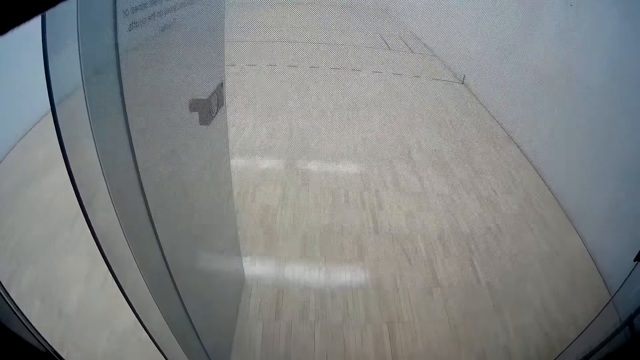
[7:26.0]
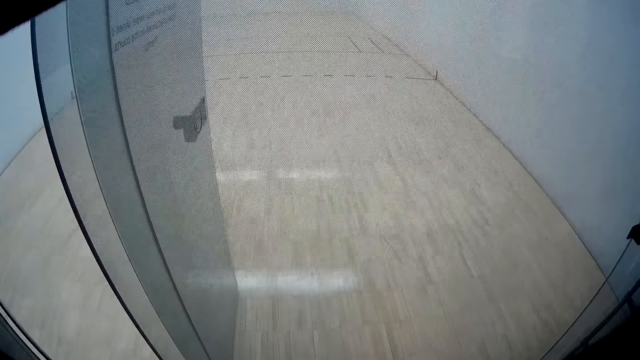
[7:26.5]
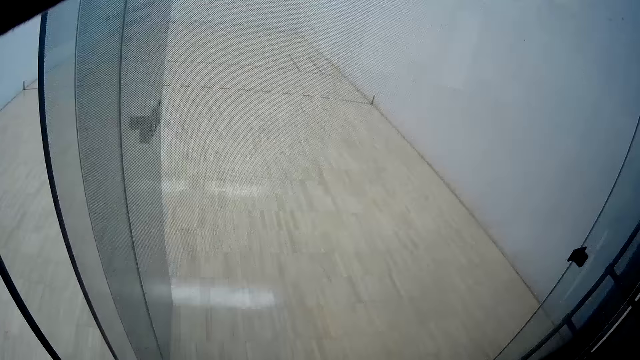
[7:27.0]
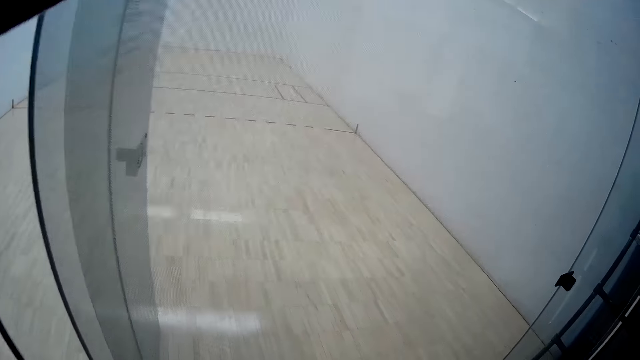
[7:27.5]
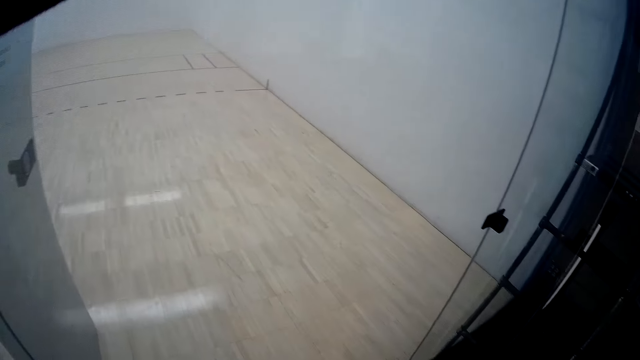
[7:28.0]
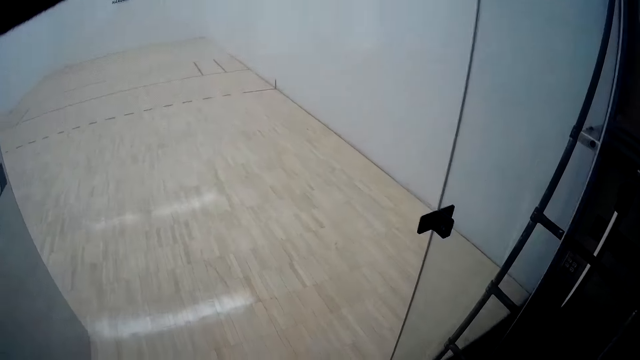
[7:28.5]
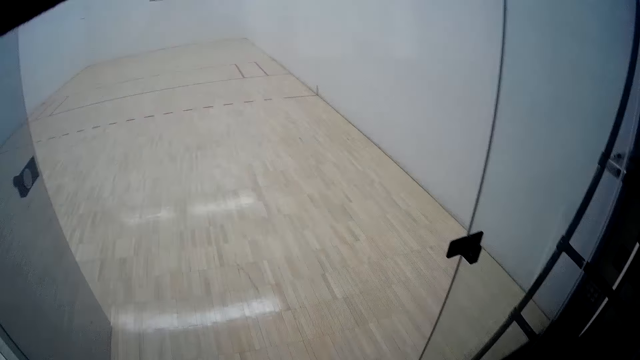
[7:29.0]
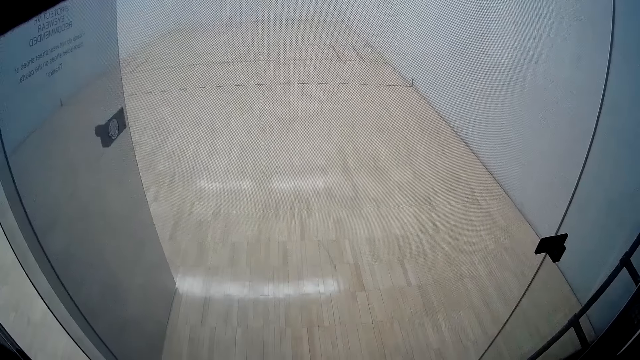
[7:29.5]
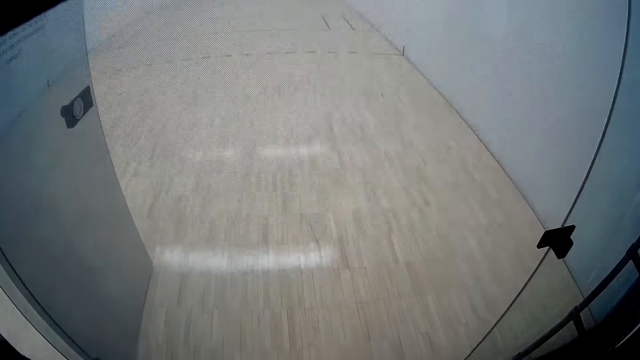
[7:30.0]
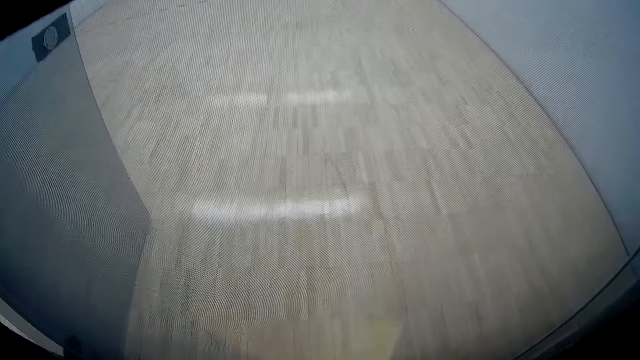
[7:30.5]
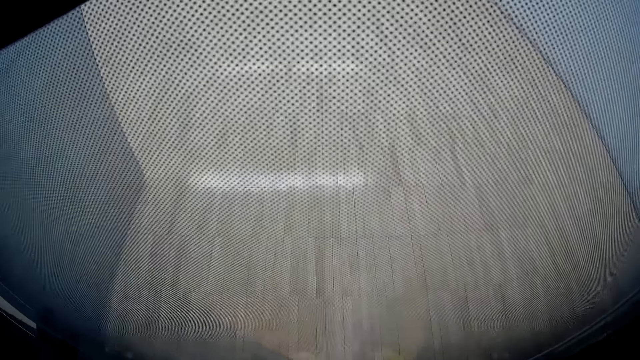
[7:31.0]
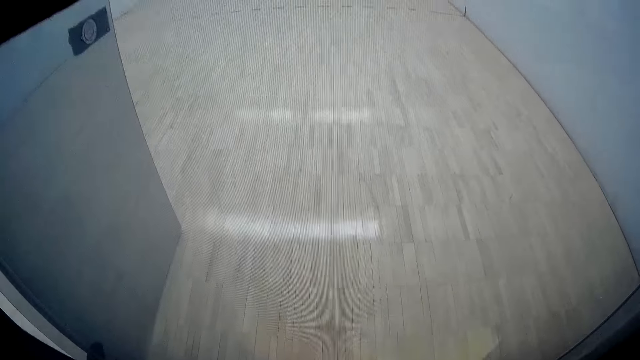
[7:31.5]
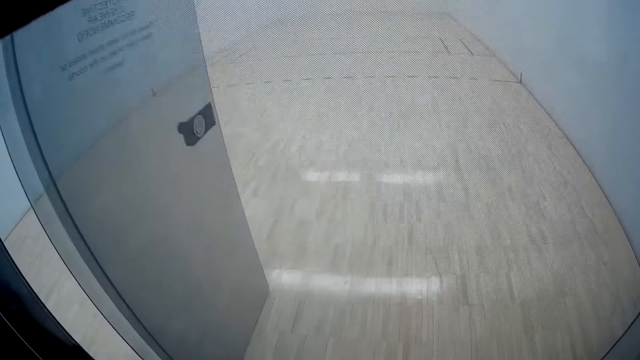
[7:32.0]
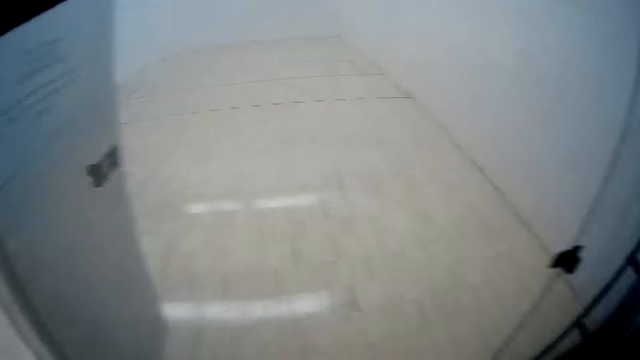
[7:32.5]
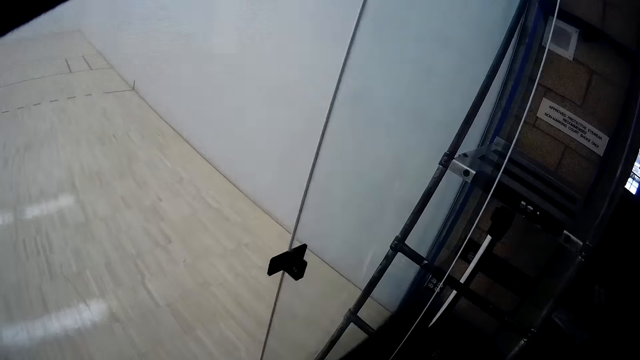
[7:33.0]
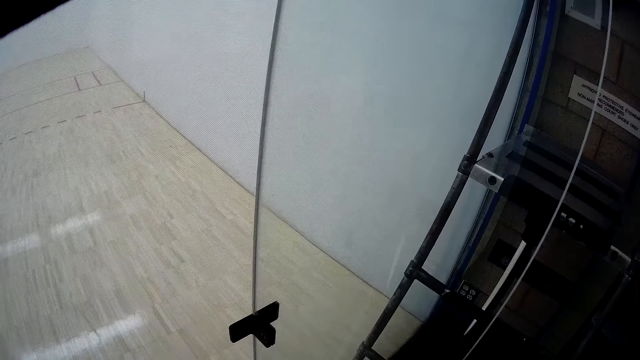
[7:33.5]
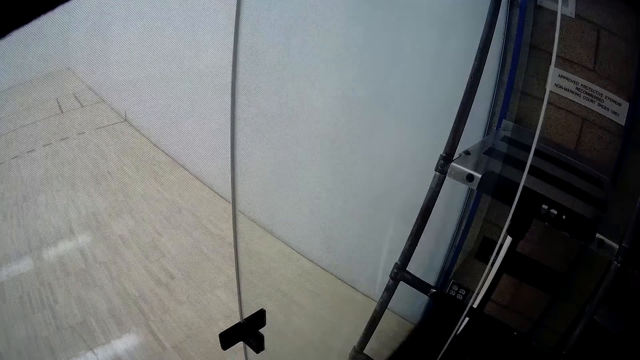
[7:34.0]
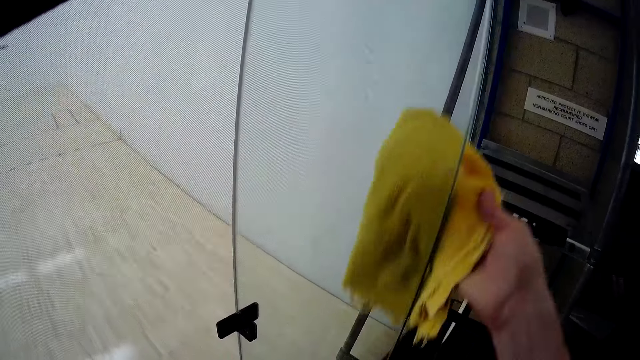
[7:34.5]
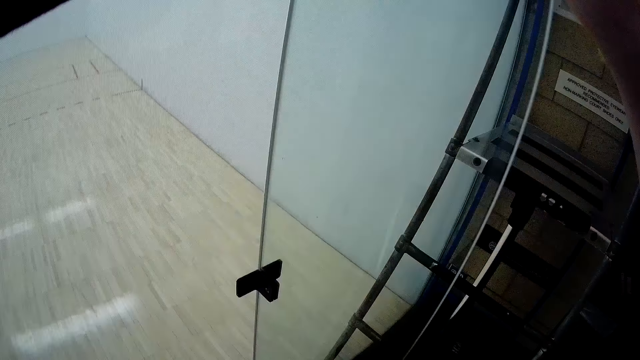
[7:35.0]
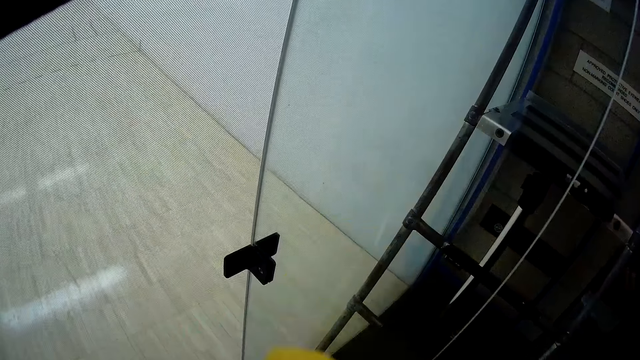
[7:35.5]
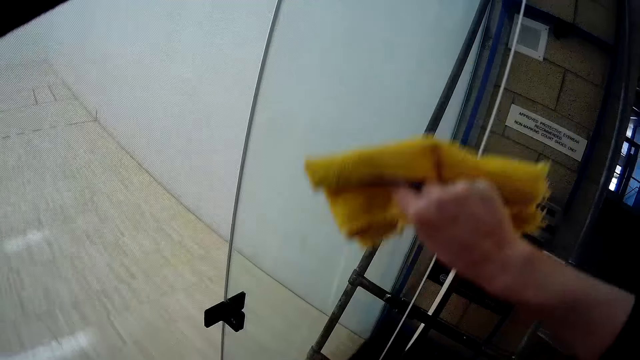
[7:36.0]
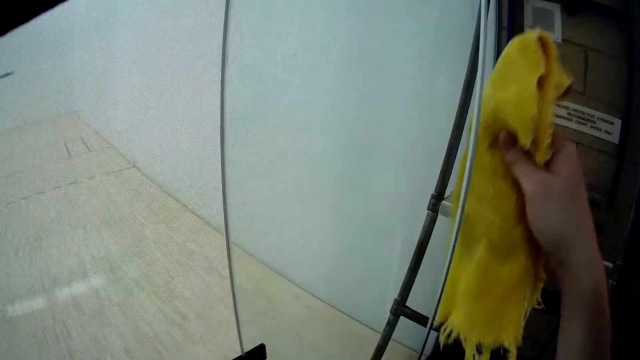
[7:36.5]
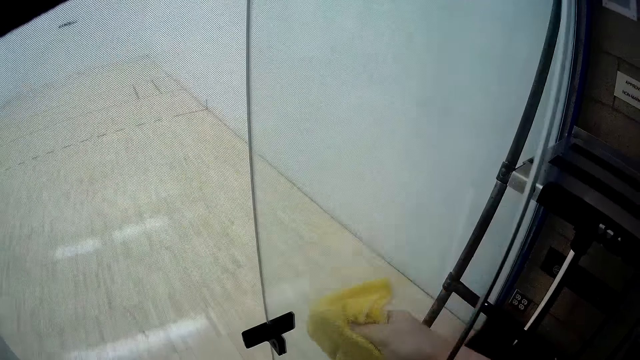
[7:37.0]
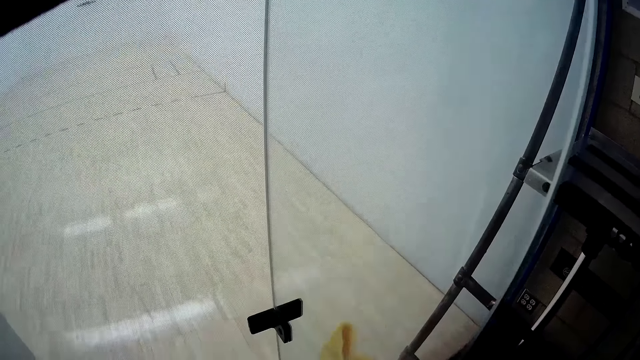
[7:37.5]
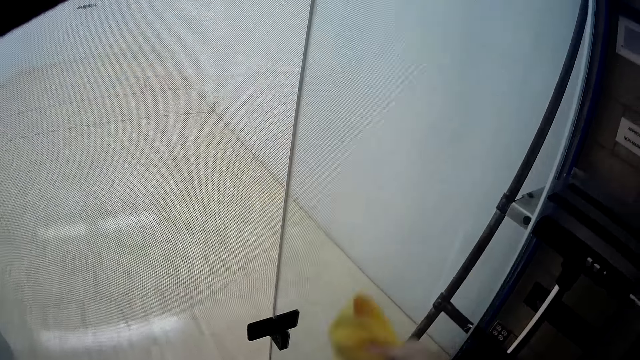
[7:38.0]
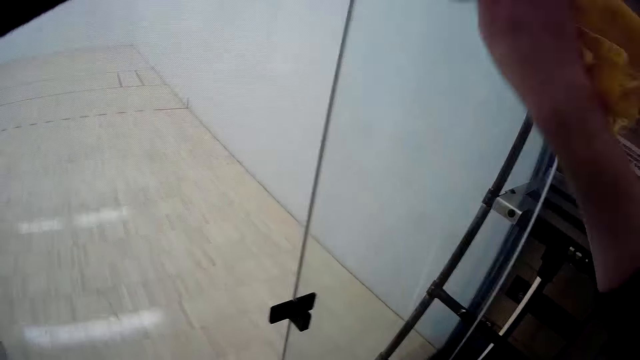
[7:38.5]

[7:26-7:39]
The camera wearer cleans a glass door with the towel.

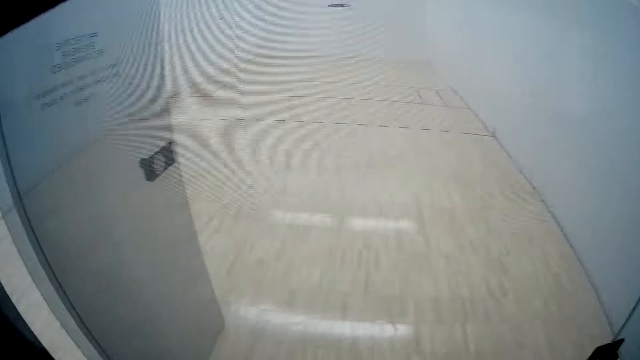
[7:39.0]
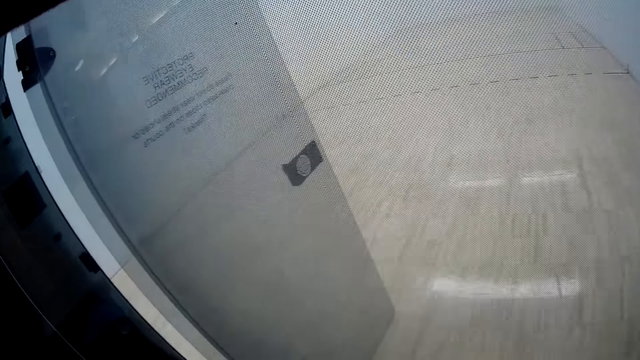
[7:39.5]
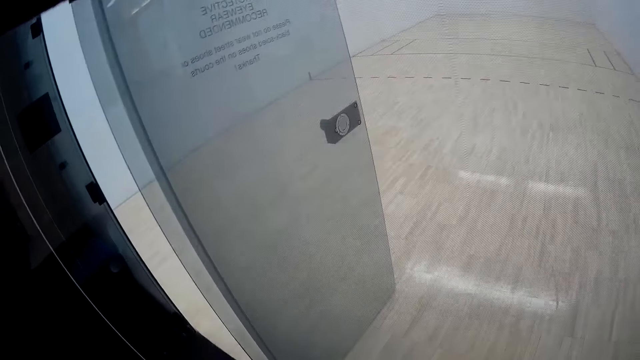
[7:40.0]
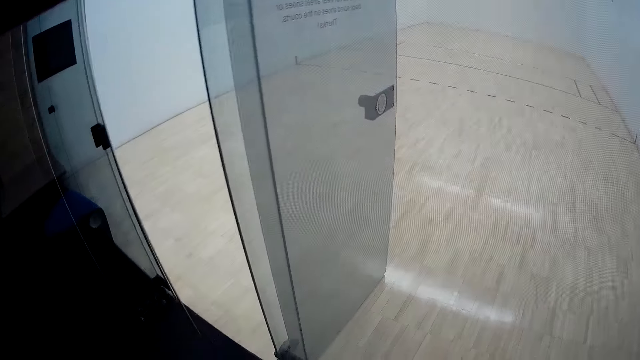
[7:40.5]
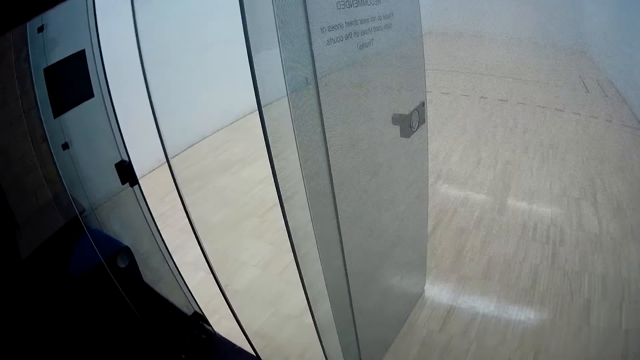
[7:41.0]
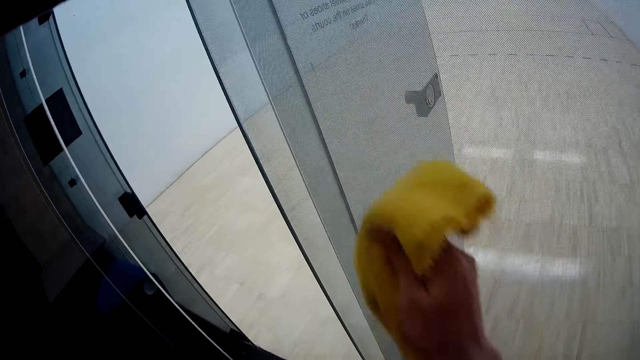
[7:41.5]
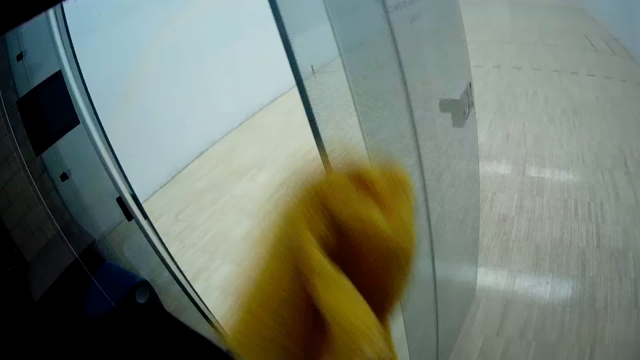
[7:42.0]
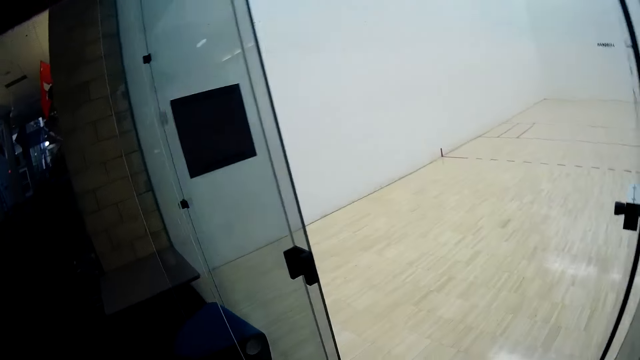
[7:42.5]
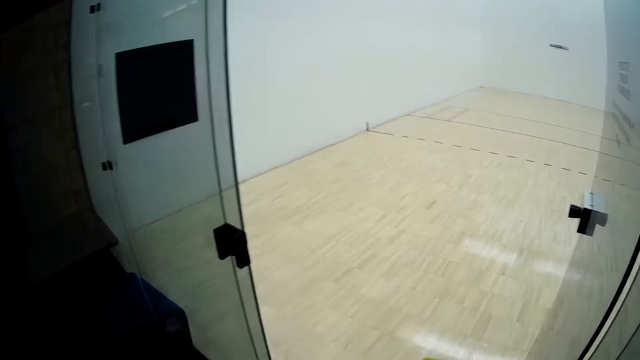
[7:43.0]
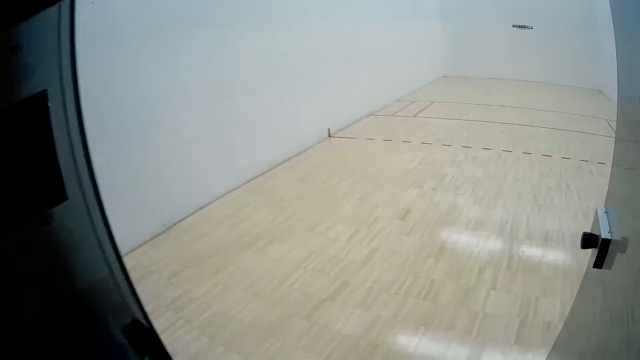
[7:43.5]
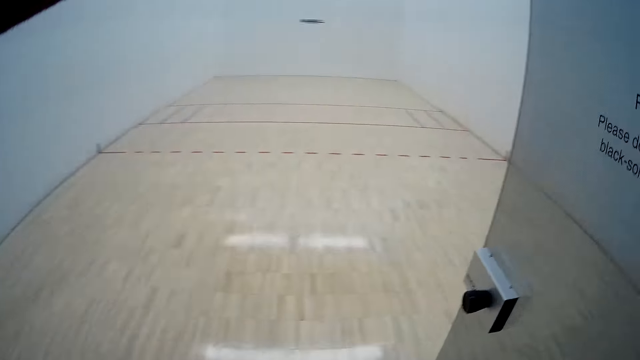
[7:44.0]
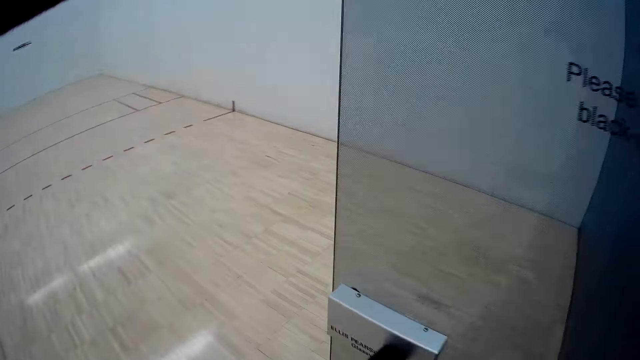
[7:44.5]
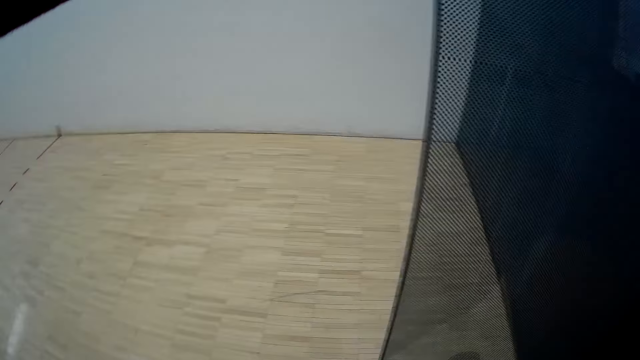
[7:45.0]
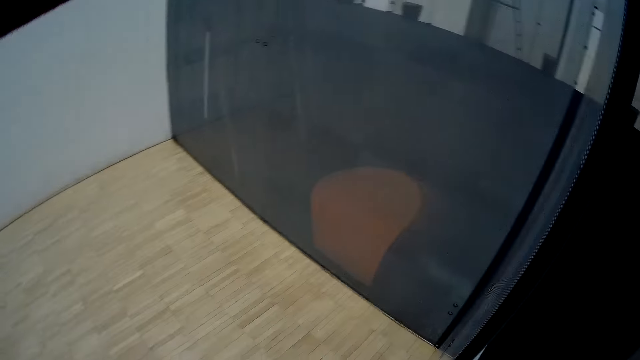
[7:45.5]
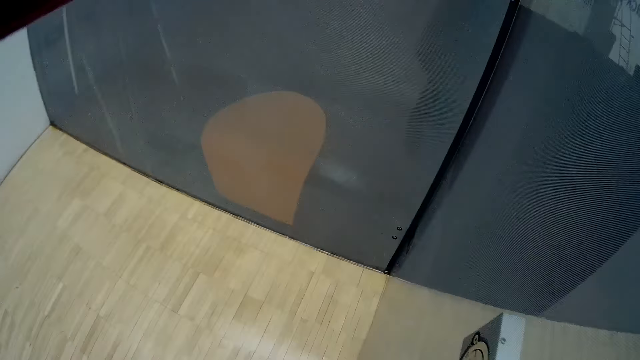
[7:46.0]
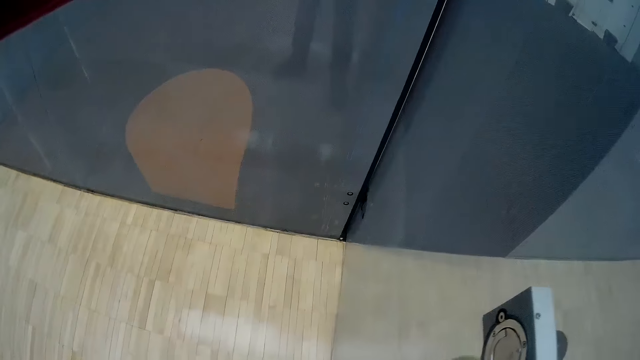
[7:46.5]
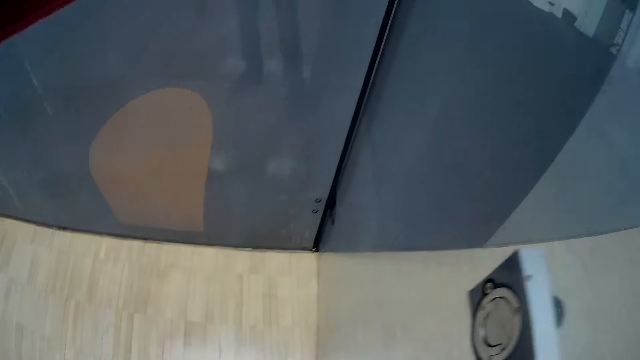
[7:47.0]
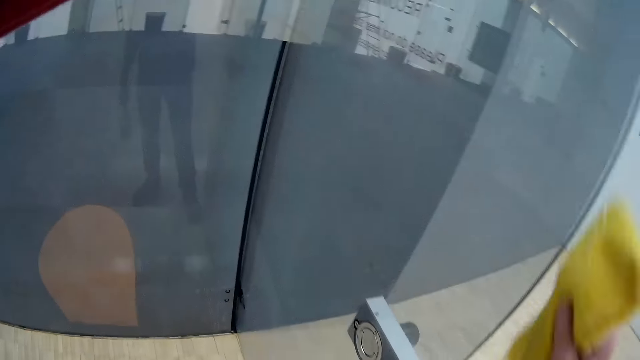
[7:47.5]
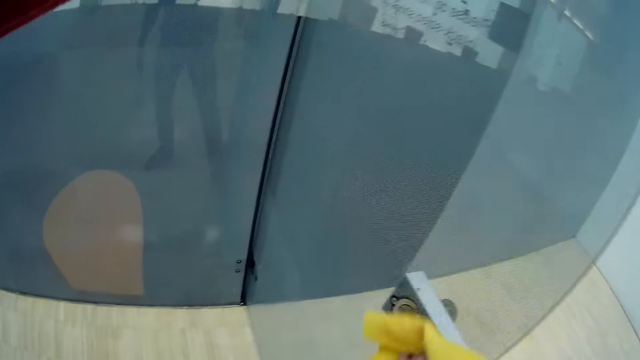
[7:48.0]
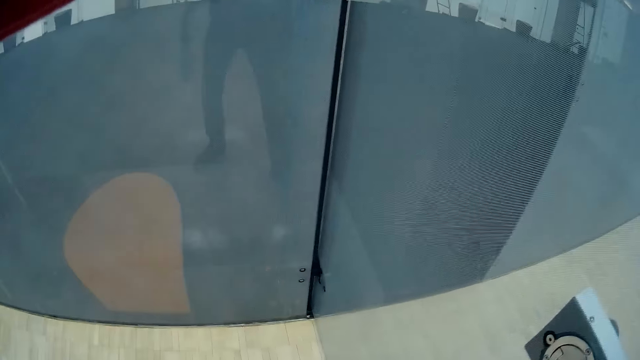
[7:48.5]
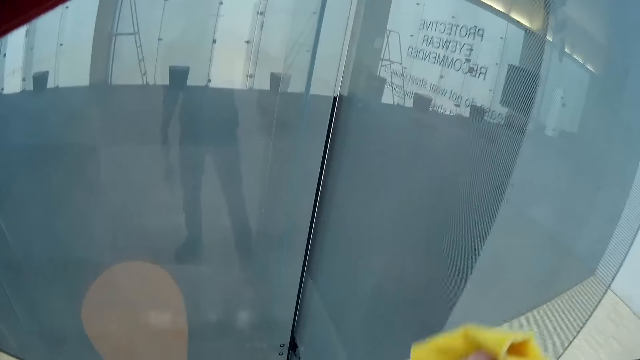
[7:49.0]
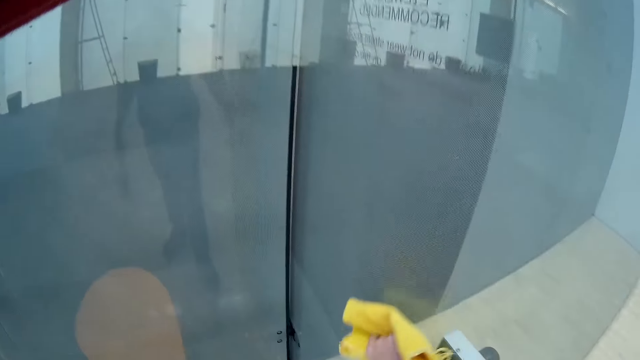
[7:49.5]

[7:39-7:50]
The camera wearer cleans another glass door with the towel. They enter the sport court. They clean the glass door with the towel.
